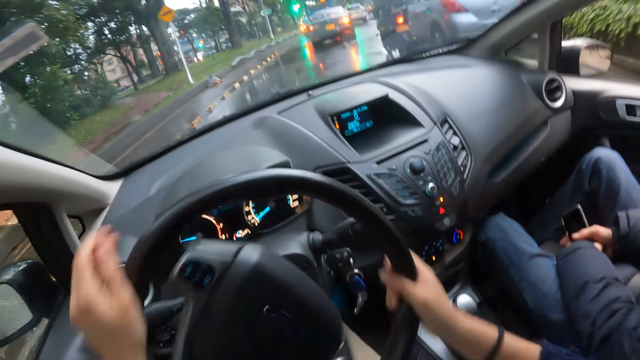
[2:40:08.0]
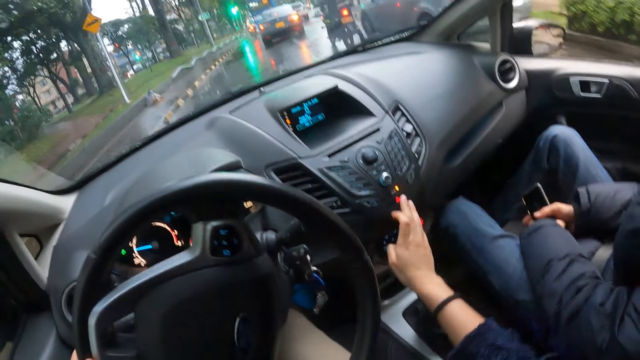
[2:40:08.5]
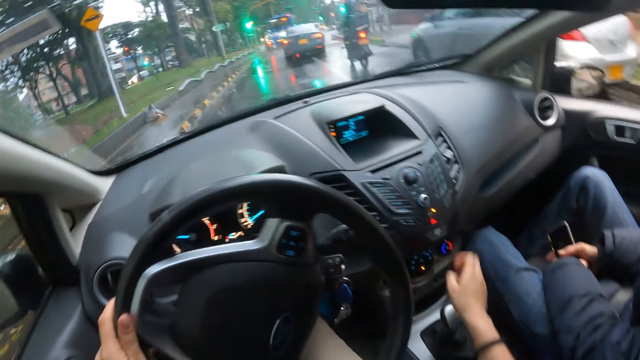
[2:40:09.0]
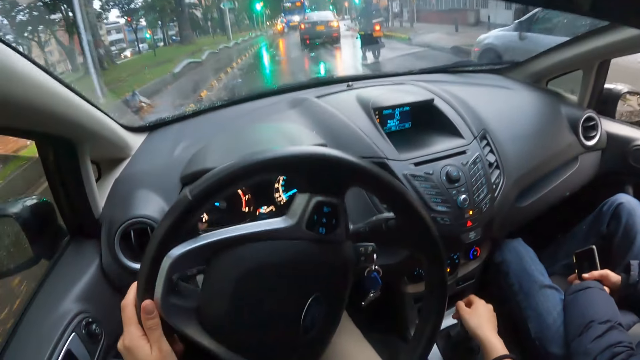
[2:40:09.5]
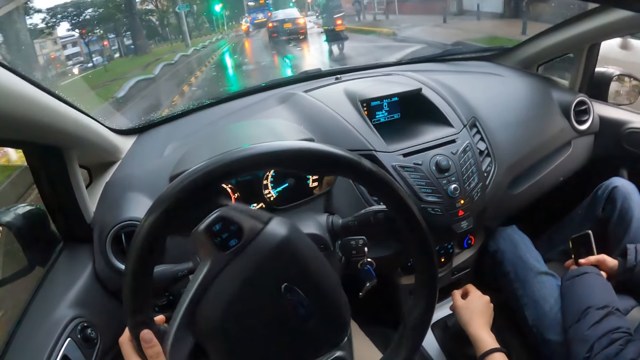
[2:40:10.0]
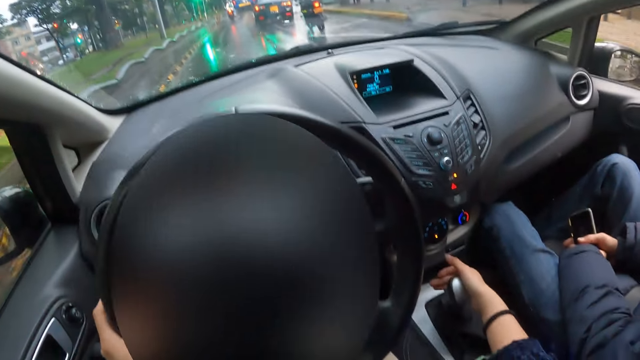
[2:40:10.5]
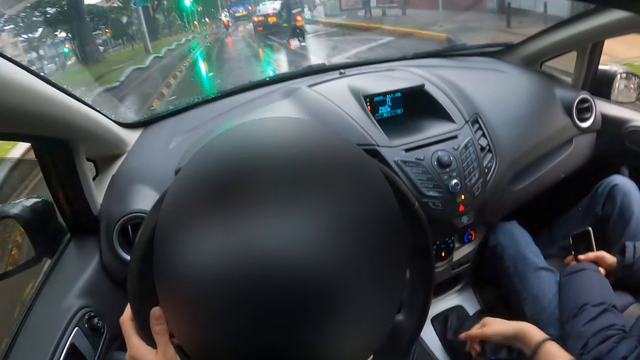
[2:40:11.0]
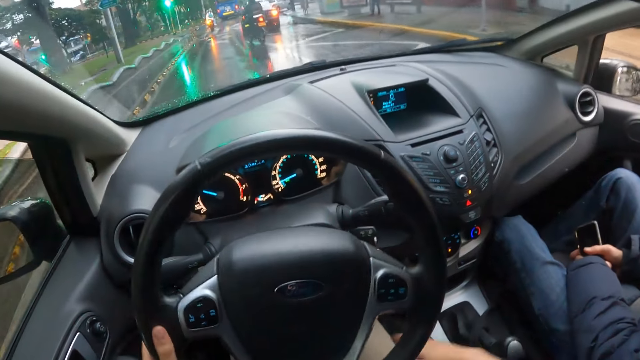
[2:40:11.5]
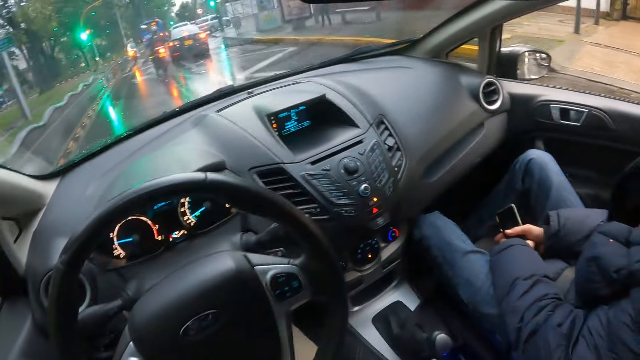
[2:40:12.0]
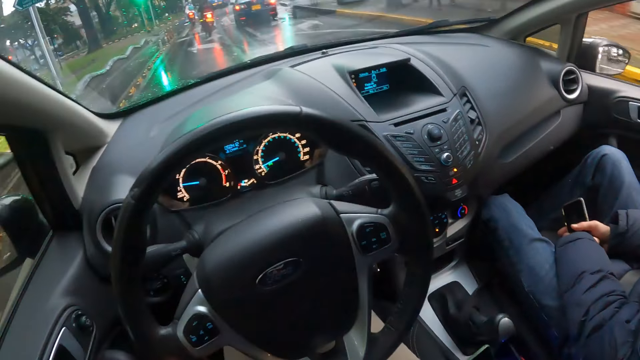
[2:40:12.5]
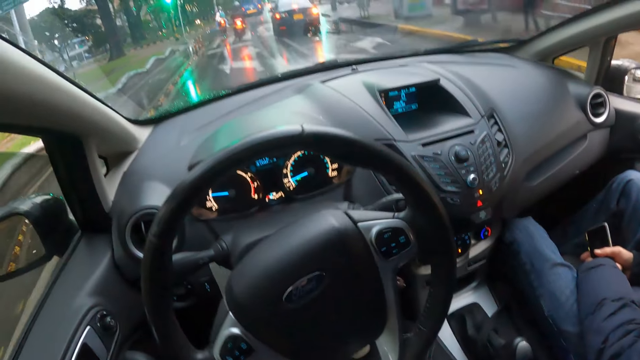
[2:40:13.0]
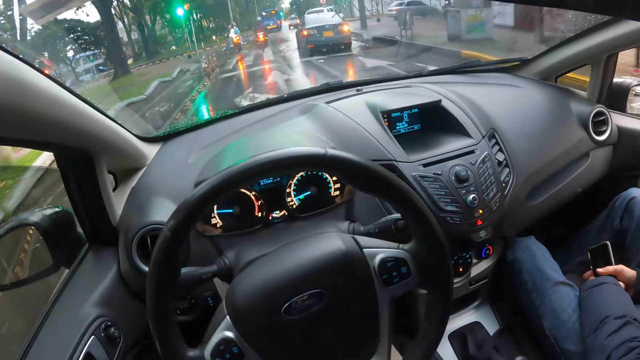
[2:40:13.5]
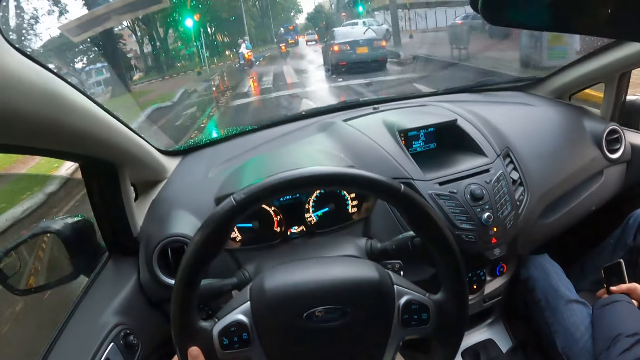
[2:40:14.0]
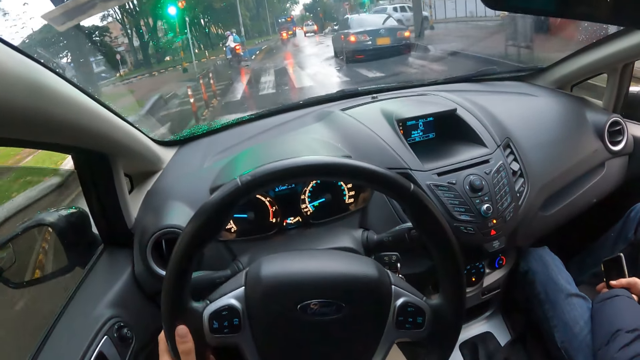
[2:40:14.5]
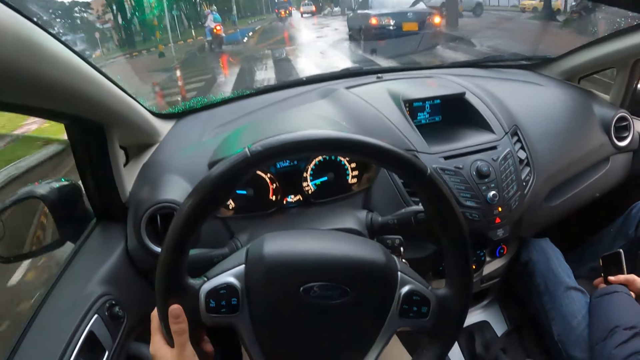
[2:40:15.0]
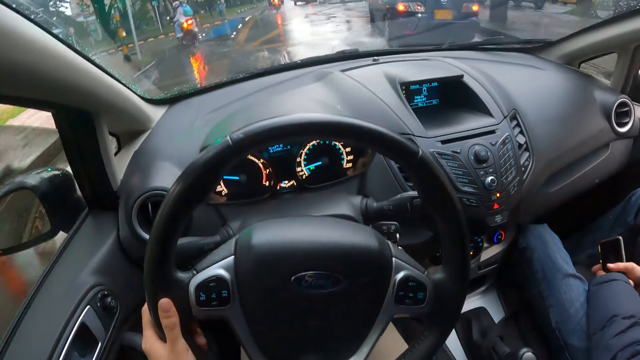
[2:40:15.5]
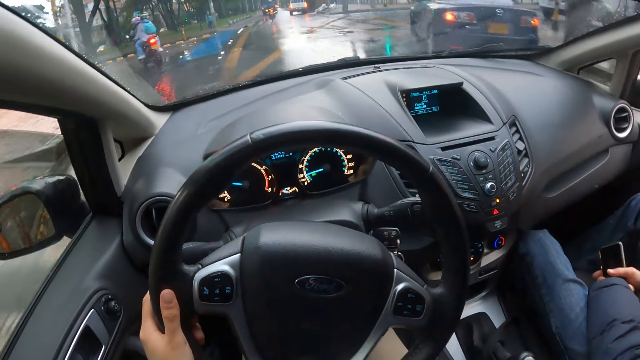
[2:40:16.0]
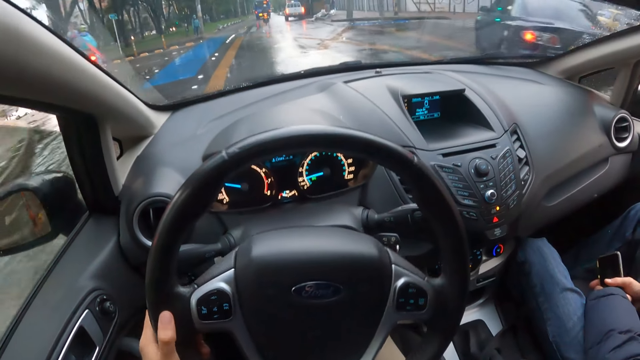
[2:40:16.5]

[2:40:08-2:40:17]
The camera wearer drives the car with his left hand on the steering wheel. He presses a button on the car integrated center stack with his right hand. He holds the gearshift with his right hand. He drives past a silver car. He moves the gearshift with his right hand.

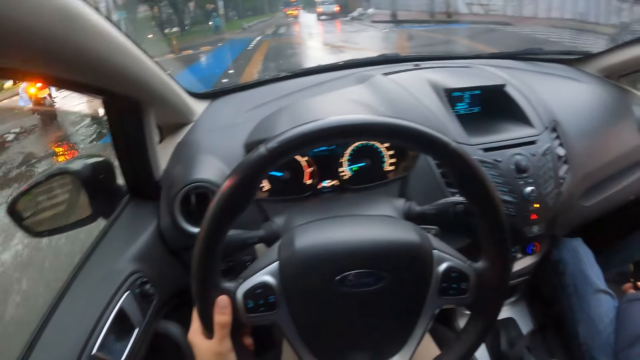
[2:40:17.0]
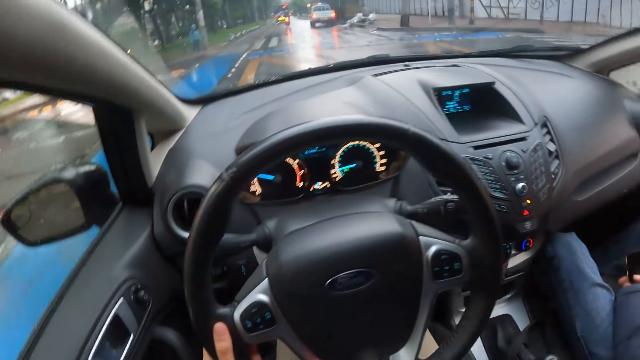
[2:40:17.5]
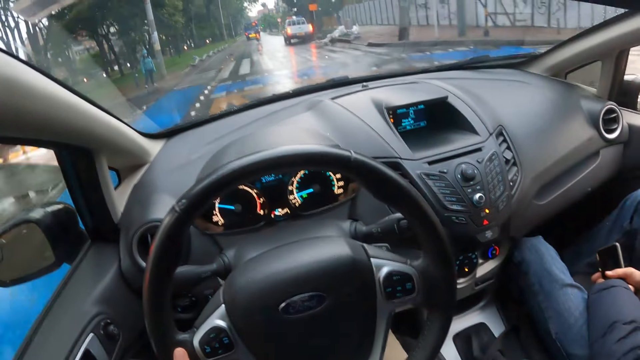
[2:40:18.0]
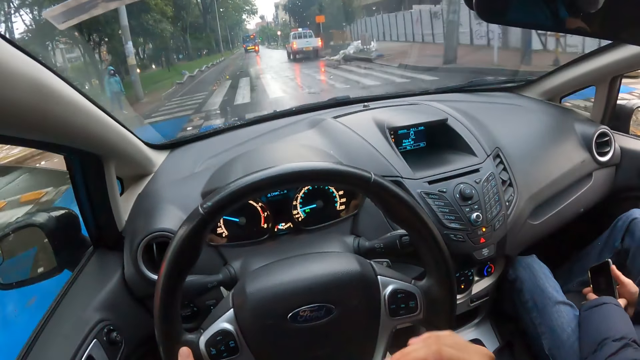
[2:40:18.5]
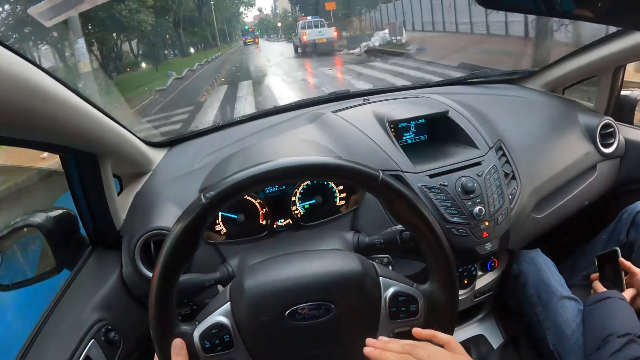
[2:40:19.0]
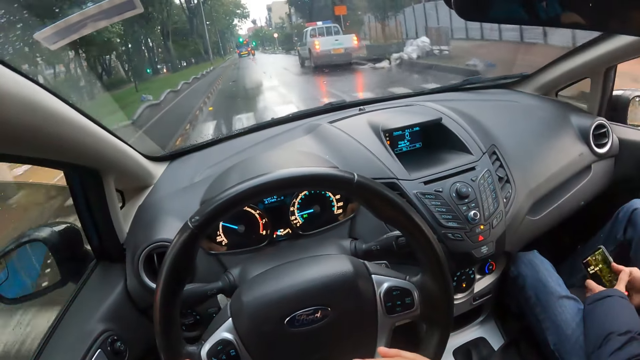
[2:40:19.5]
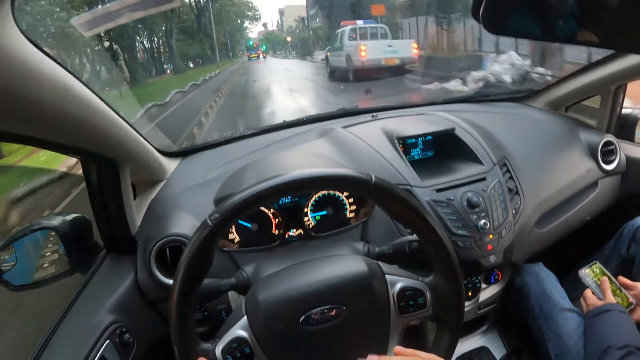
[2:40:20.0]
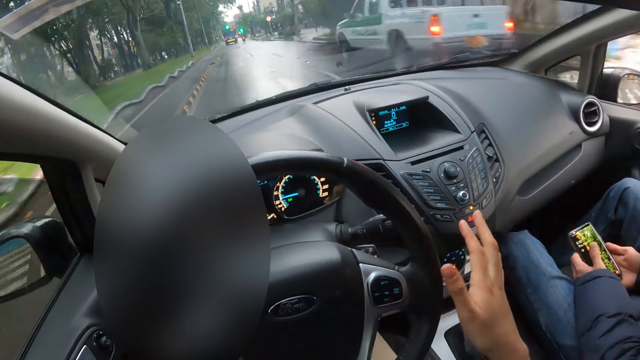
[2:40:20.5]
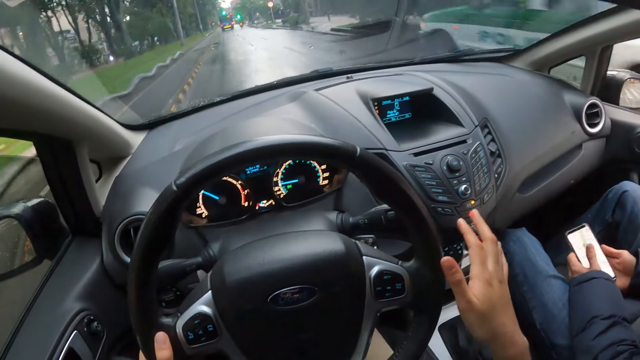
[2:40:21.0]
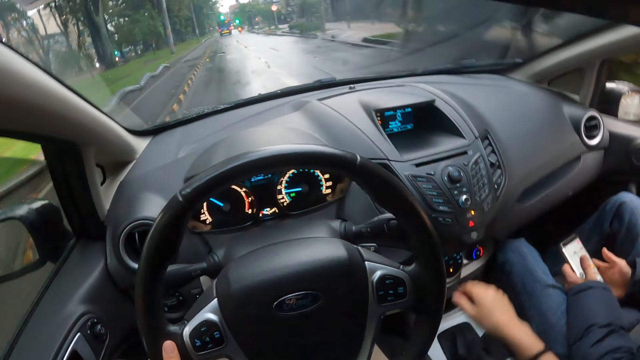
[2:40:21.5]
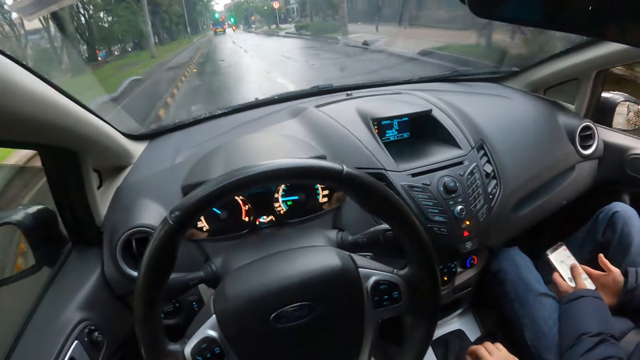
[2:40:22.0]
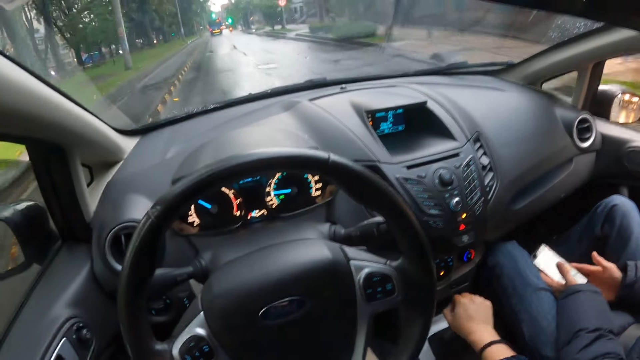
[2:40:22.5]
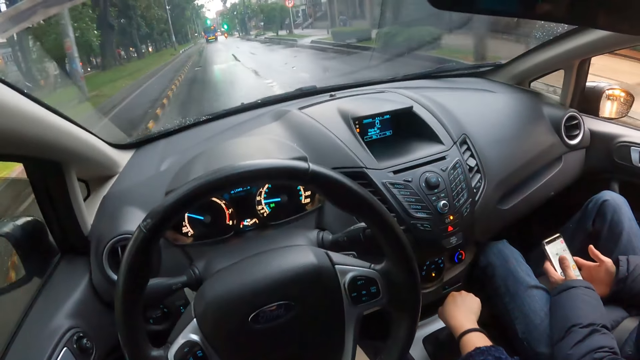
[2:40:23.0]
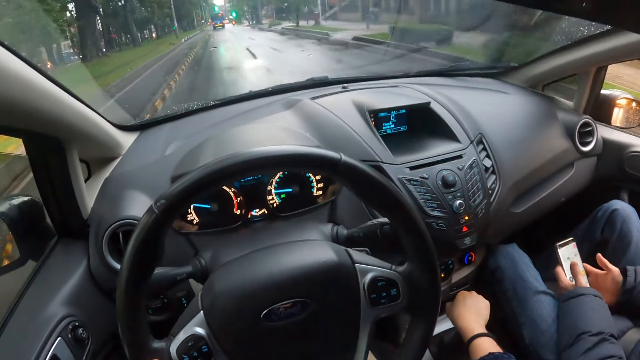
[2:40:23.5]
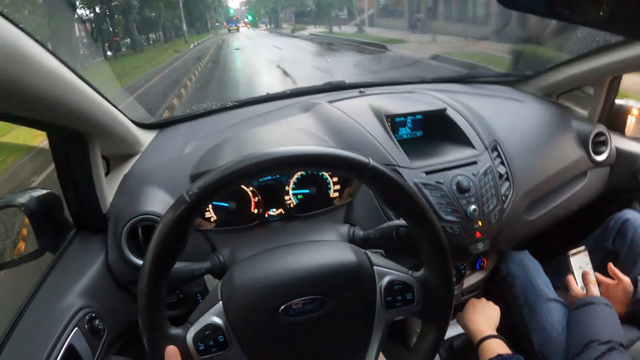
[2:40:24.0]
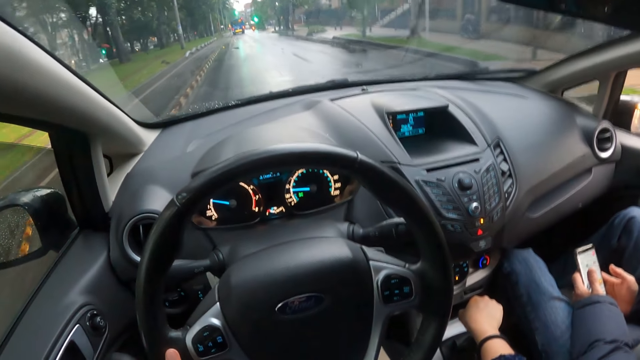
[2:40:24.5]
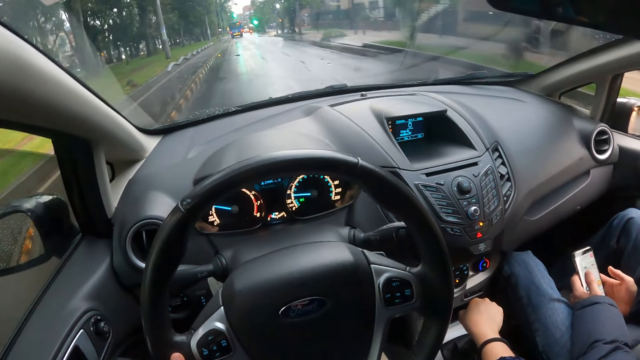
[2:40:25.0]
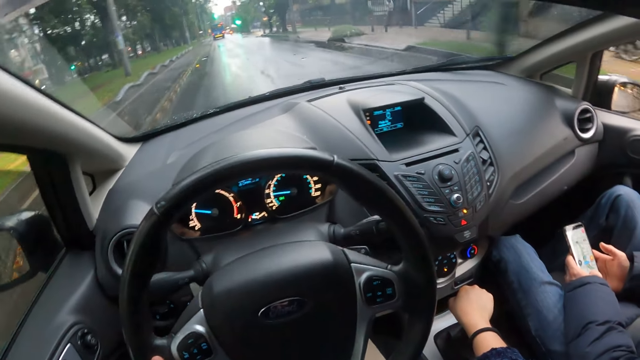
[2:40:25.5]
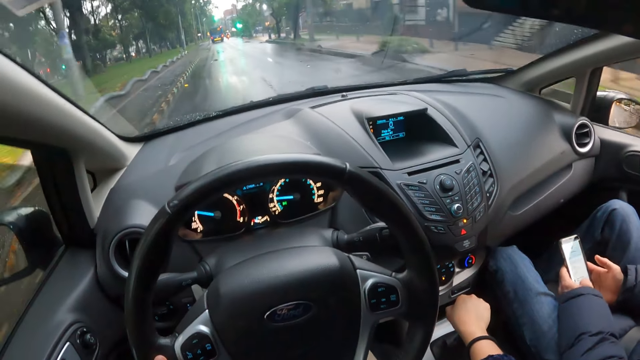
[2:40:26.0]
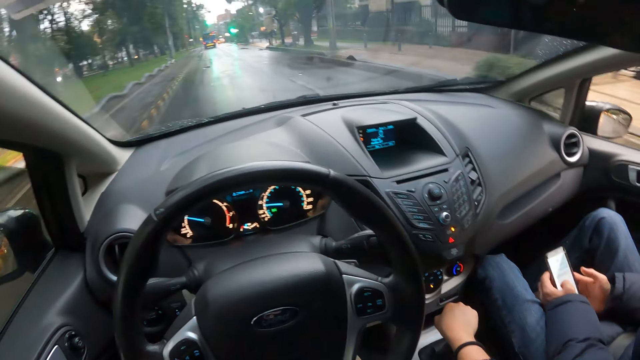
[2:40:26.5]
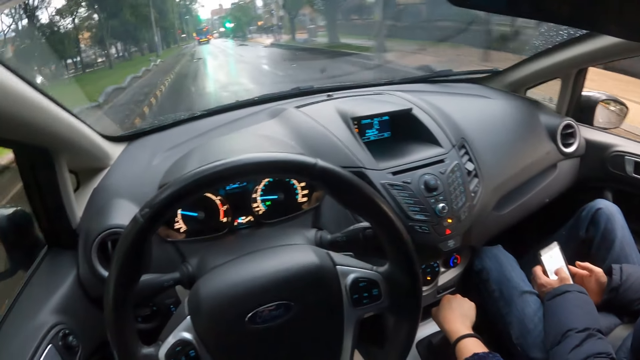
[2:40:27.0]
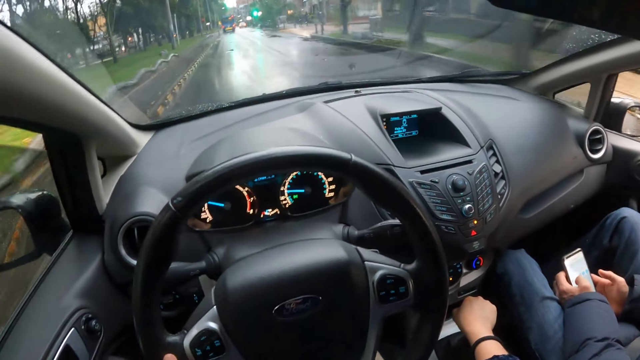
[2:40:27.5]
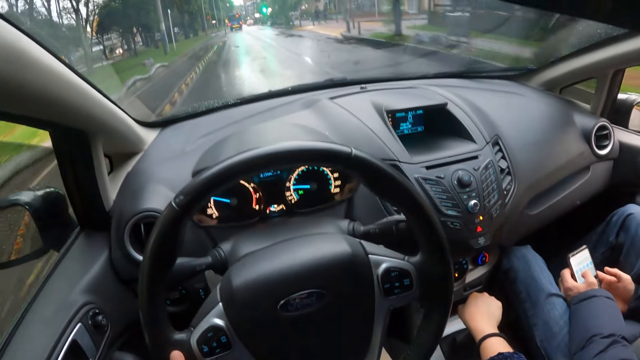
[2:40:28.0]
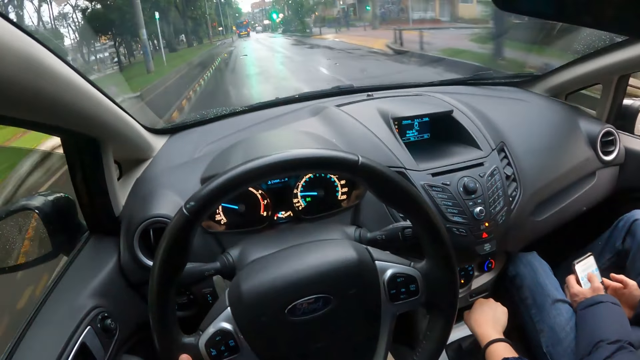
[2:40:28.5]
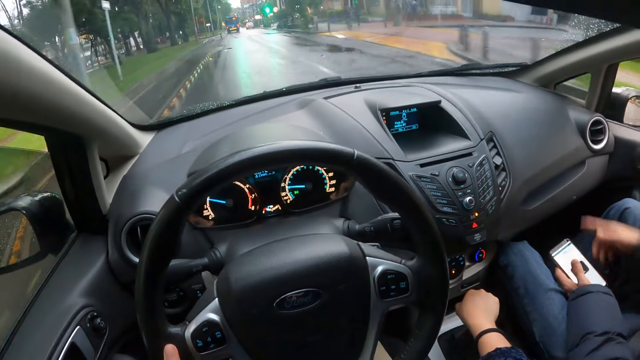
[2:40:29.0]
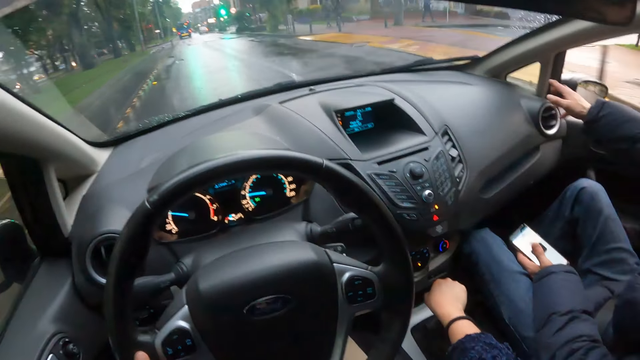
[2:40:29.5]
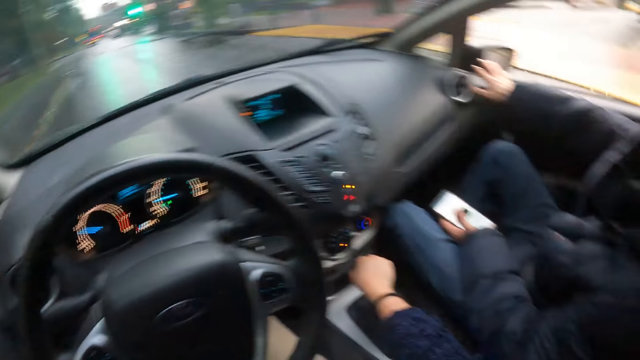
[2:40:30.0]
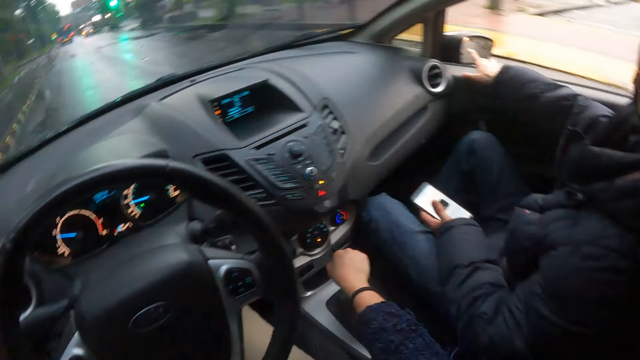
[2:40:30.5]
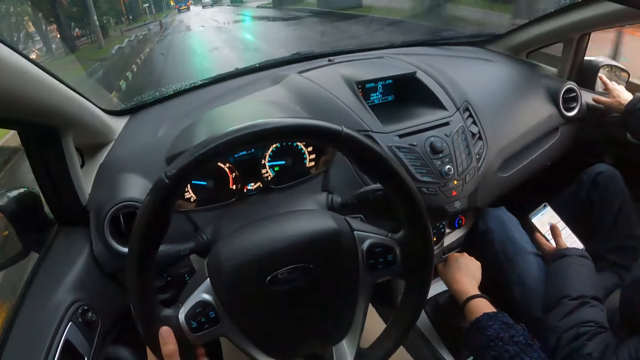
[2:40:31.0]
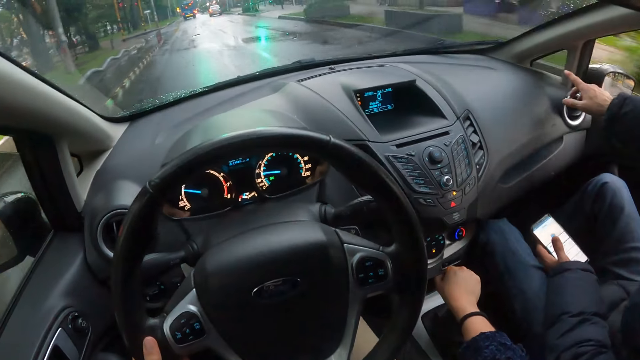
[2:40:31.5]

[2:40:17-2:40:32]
The man operates the phone with both hands. The camera wearer drives past a white truck. He holds the gearshift with his right hand. He moves the gearshift with his right hand. The man holds the phone with his left hand and touches the car air vent with his right hand.
